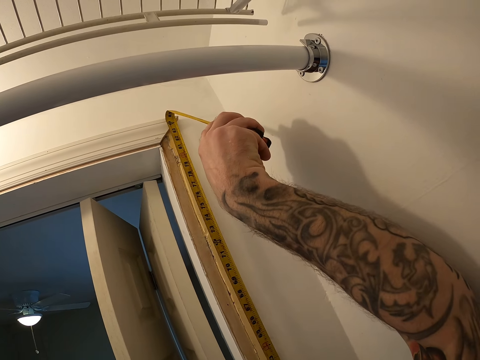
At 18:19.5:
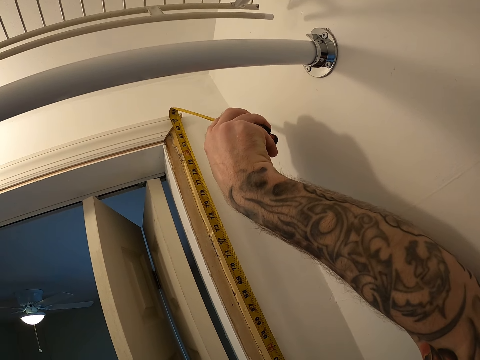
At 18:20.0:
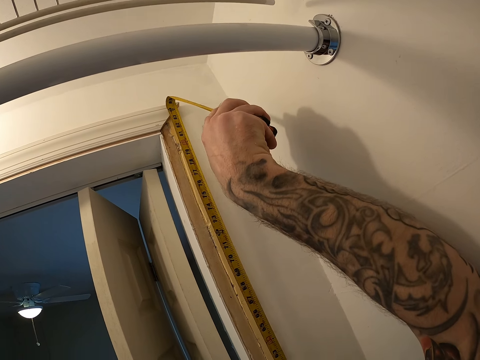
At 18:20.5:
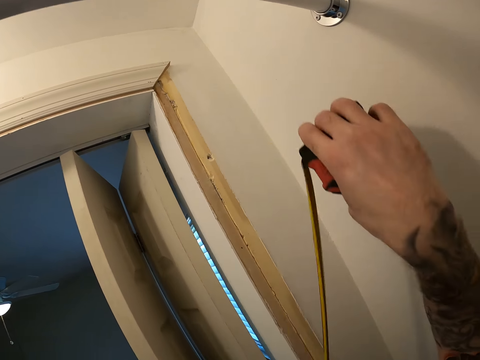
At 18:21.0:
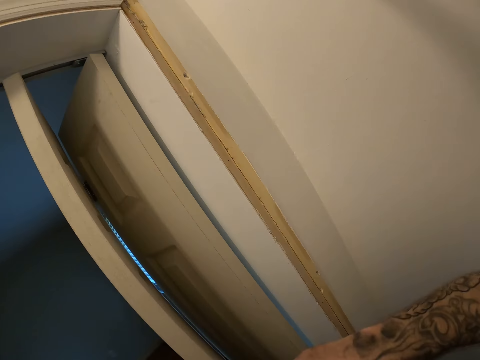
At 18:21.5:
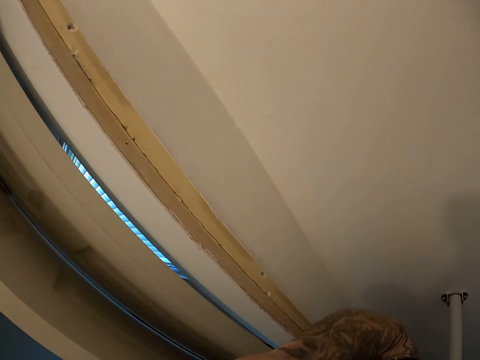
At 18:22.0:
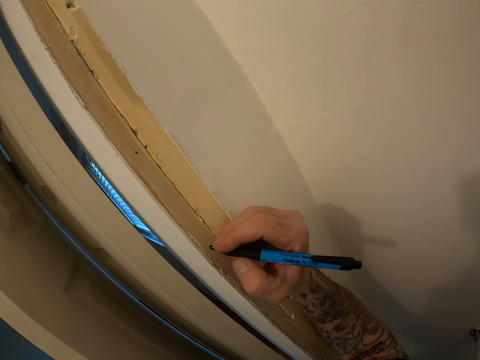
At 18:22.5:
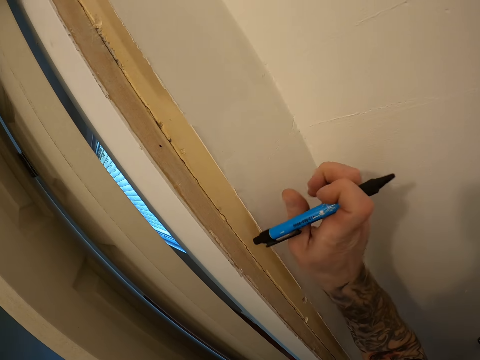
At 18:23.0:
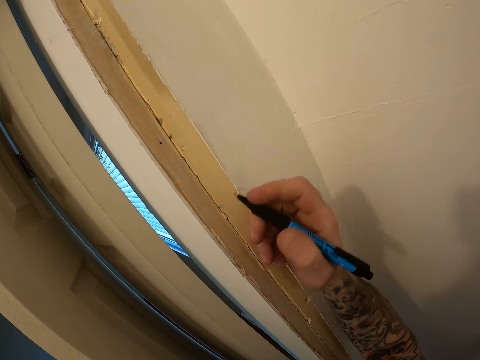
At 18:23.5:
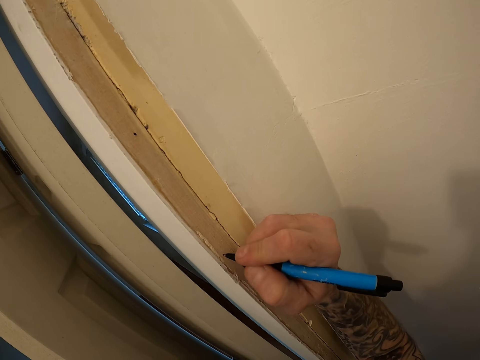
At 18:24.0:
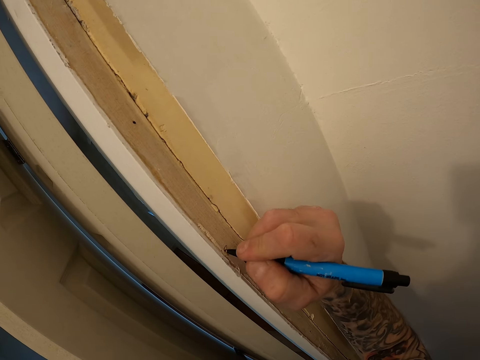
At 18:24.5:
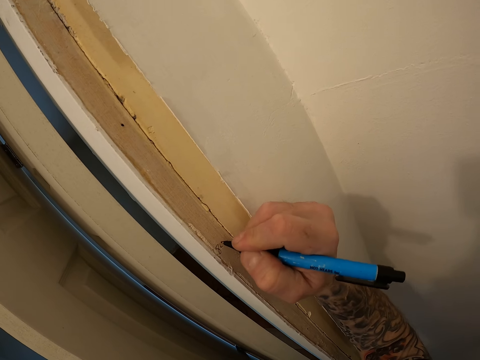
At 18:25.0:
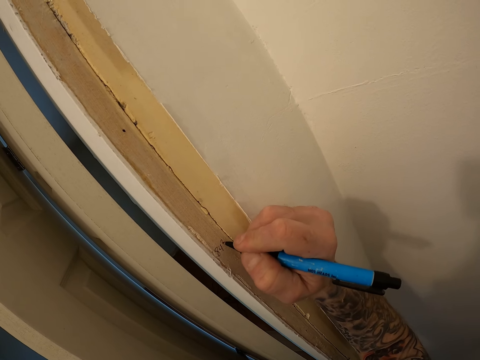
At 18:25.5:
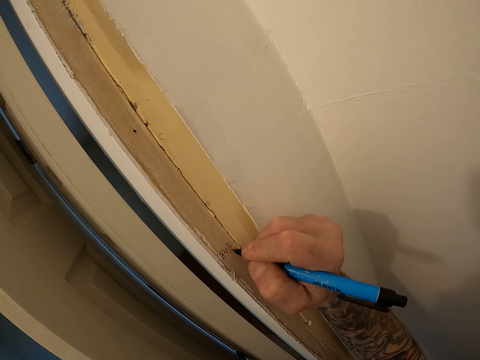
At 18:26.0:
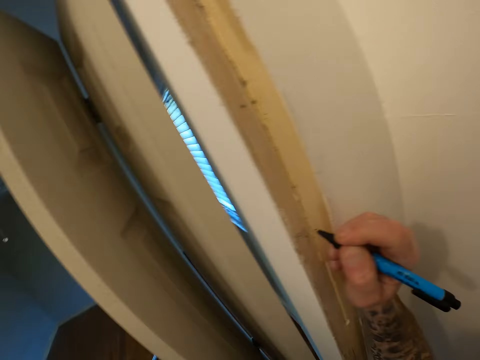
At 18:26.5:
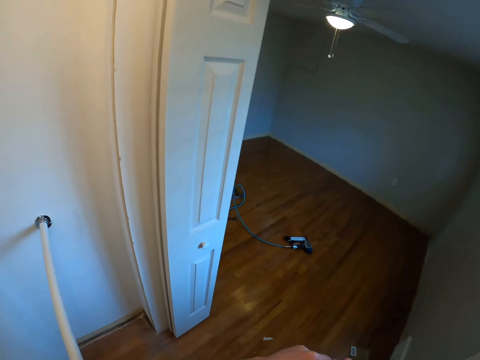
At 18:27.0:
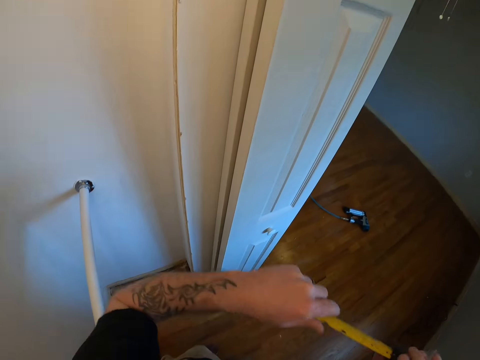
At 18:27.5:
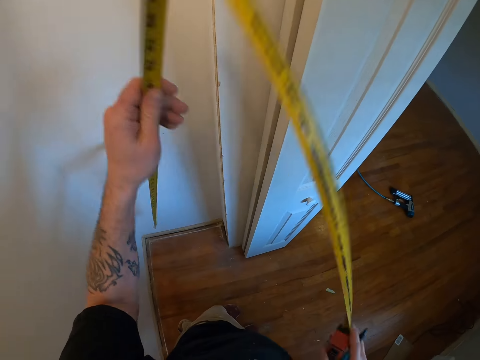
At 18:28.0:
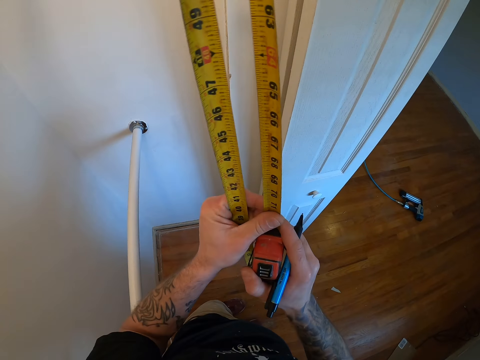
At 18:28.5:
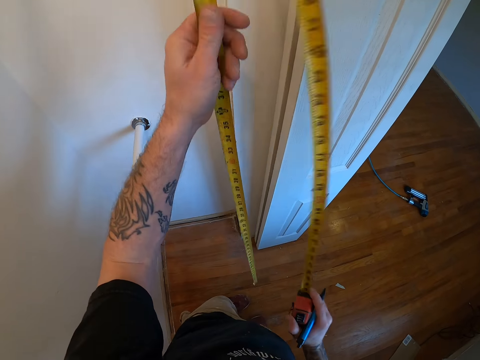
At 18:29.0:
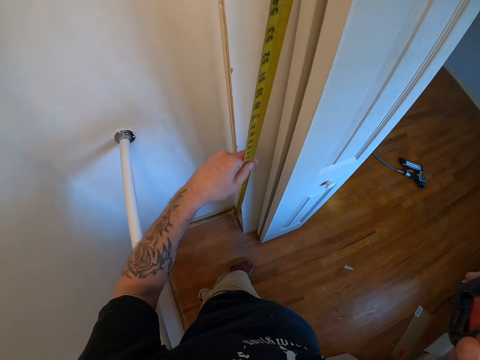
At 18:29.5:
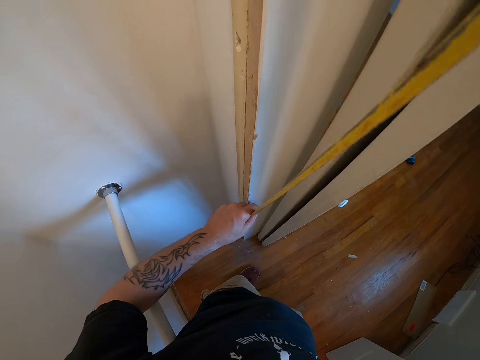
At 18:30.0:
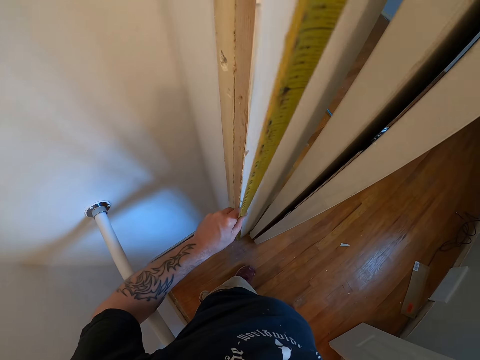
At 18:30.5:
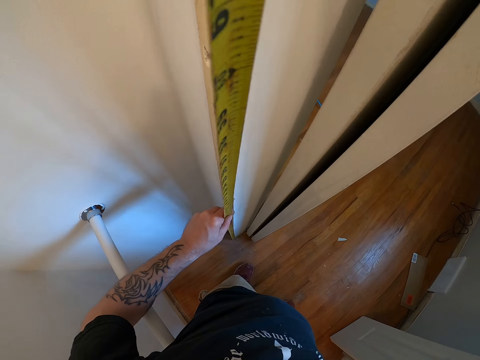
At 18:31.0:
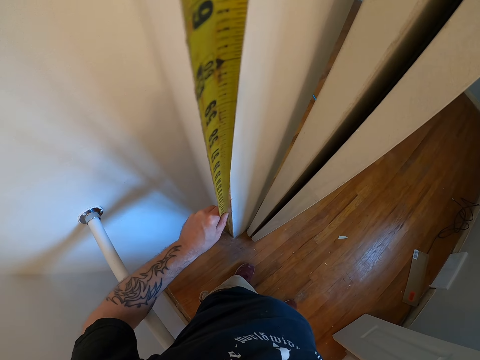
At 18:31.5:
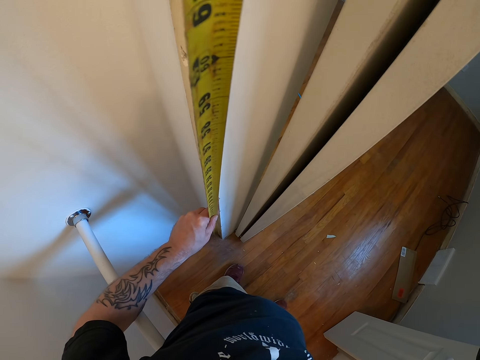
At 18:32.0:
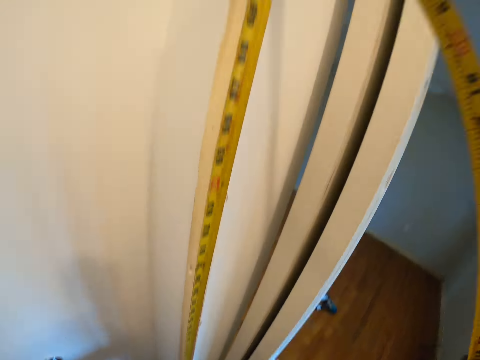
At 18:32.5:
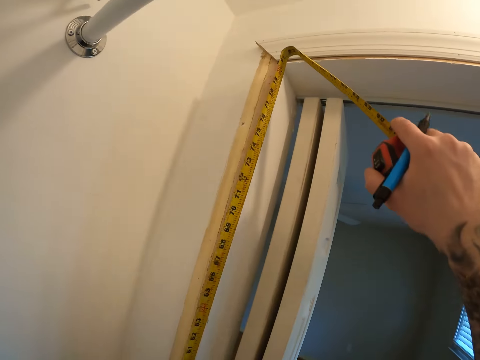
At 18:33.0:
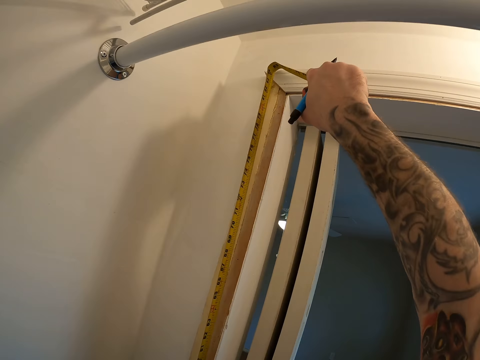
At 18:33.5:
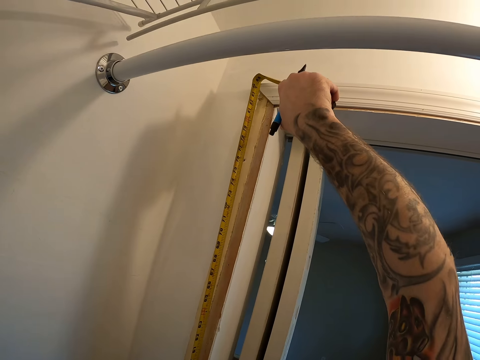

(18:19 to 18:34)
The camera wearer writes the measurements on the door frame with the pen. They measure another door frame area with the tape measure.

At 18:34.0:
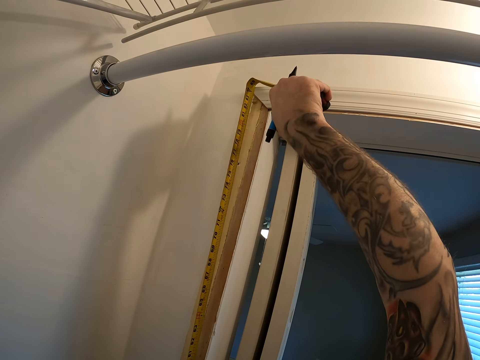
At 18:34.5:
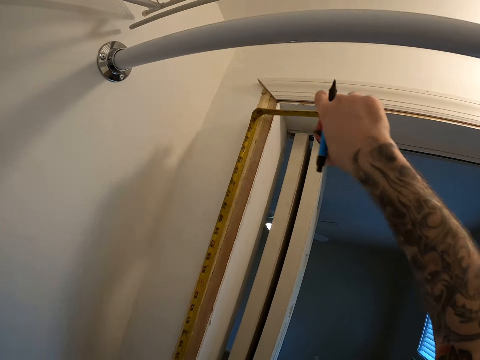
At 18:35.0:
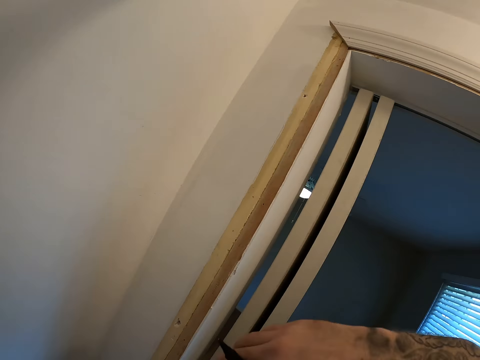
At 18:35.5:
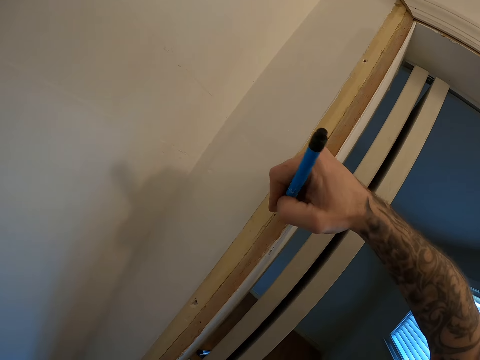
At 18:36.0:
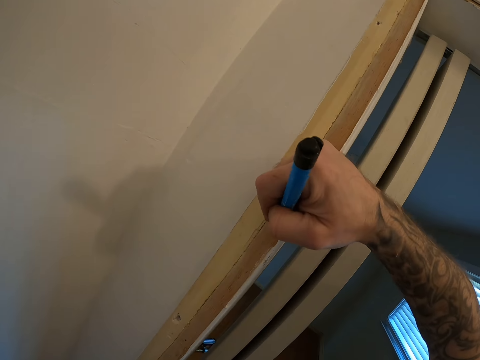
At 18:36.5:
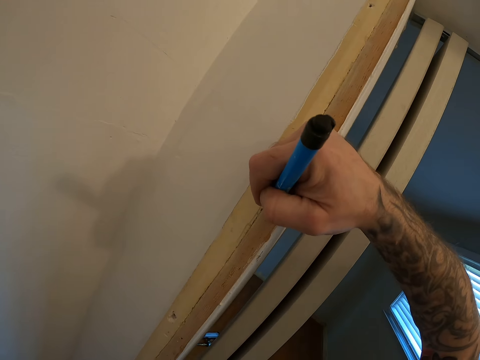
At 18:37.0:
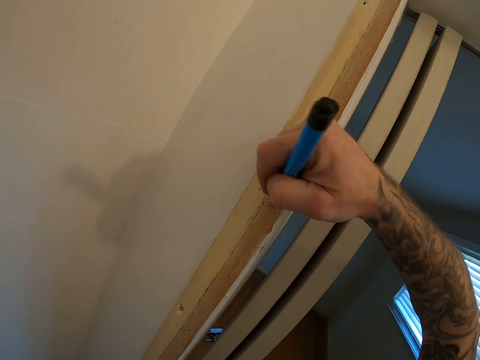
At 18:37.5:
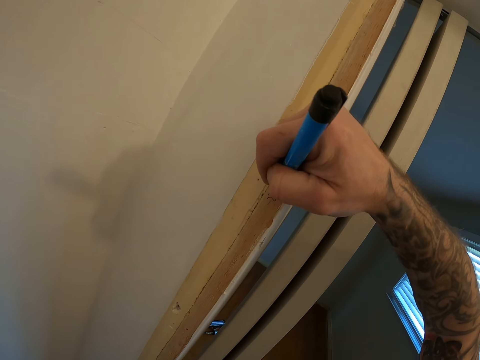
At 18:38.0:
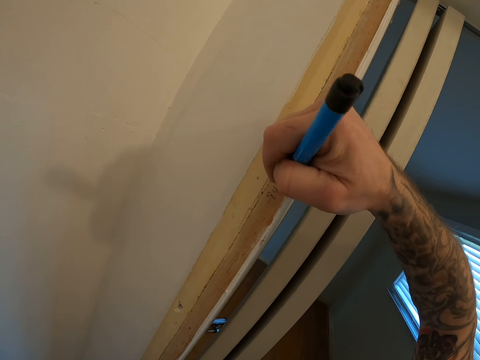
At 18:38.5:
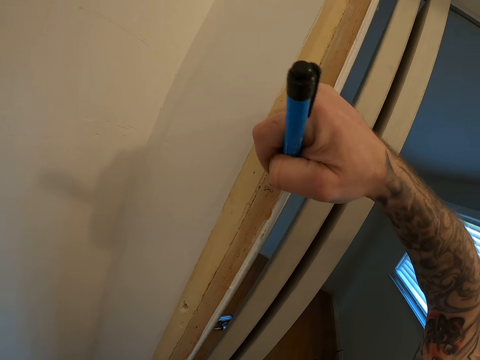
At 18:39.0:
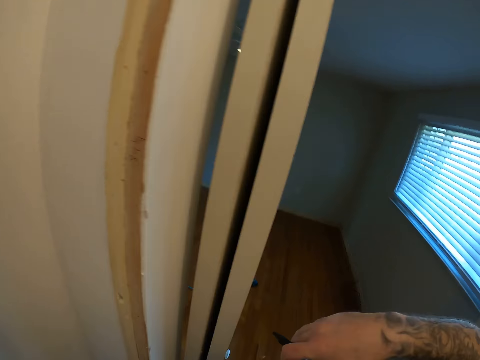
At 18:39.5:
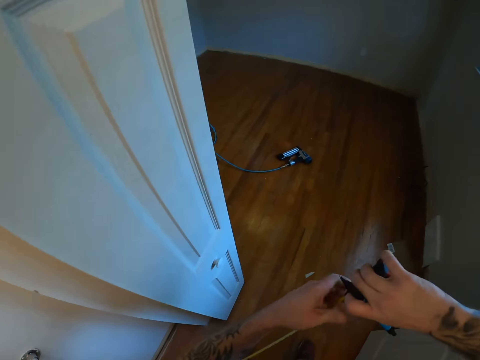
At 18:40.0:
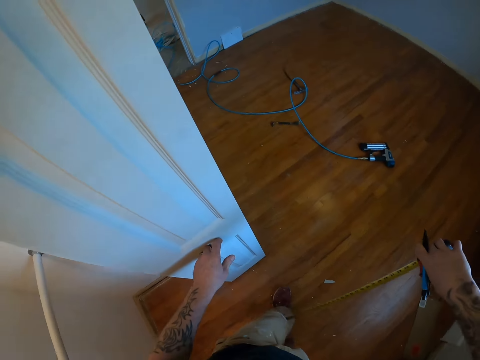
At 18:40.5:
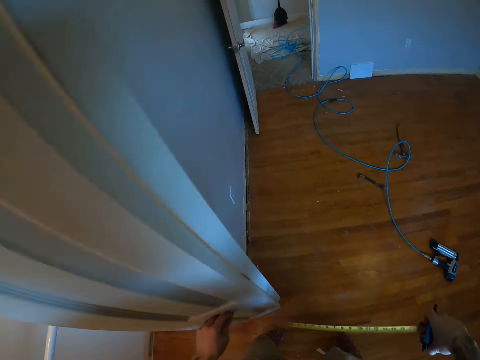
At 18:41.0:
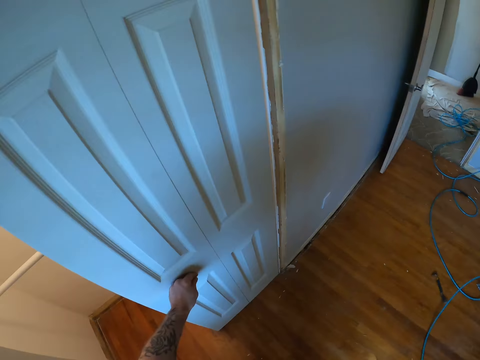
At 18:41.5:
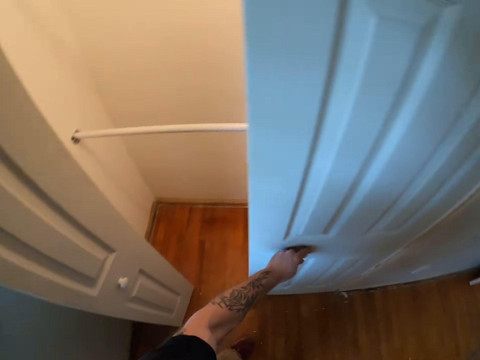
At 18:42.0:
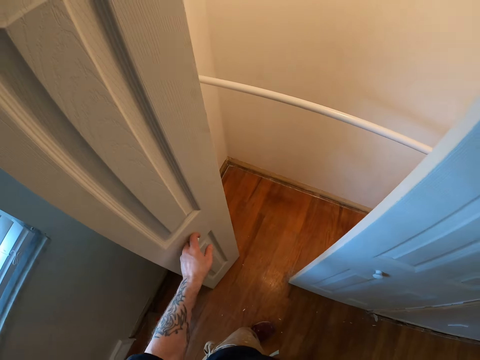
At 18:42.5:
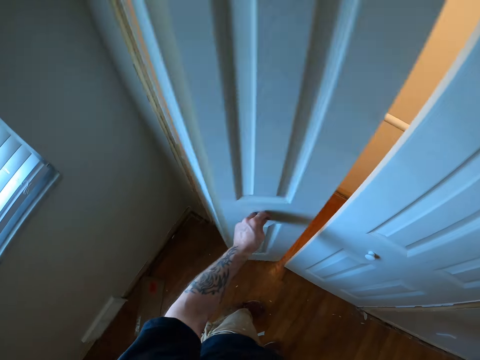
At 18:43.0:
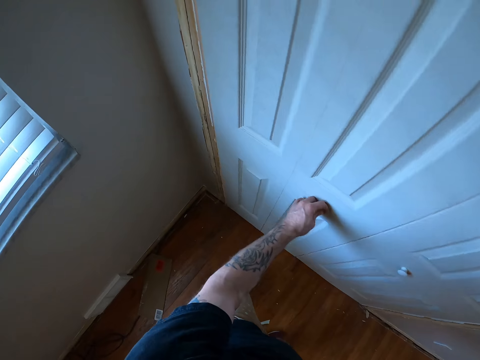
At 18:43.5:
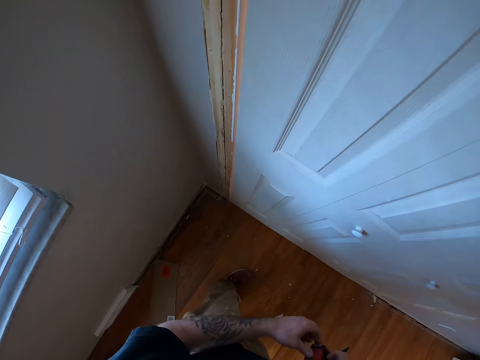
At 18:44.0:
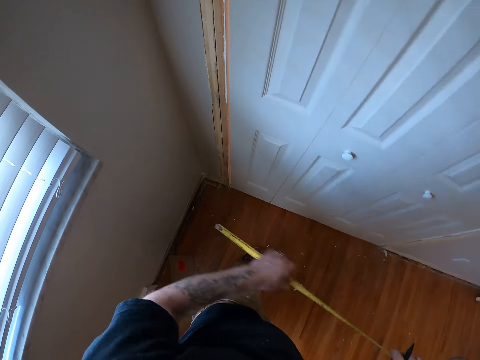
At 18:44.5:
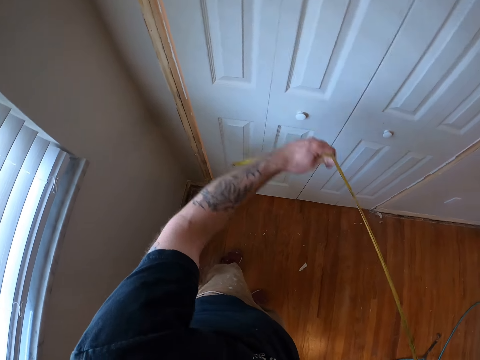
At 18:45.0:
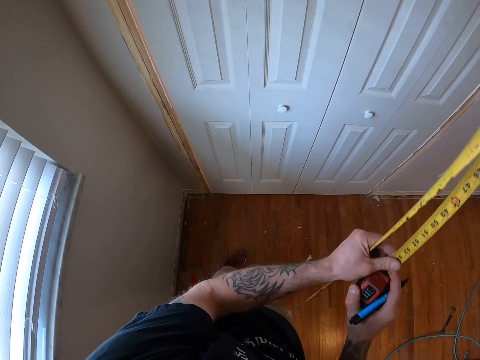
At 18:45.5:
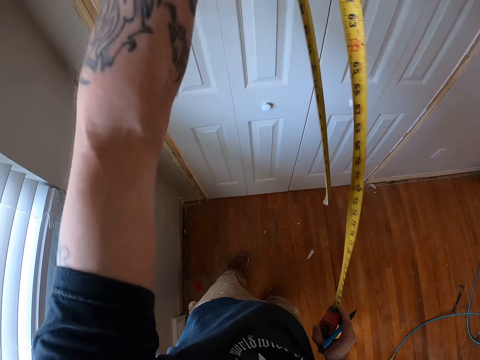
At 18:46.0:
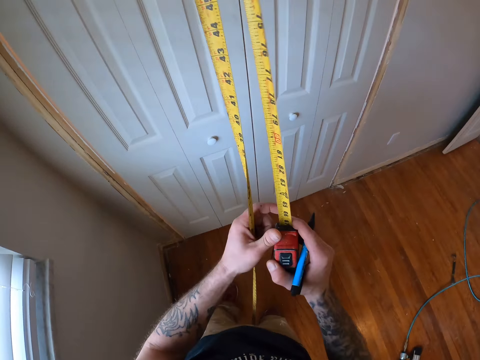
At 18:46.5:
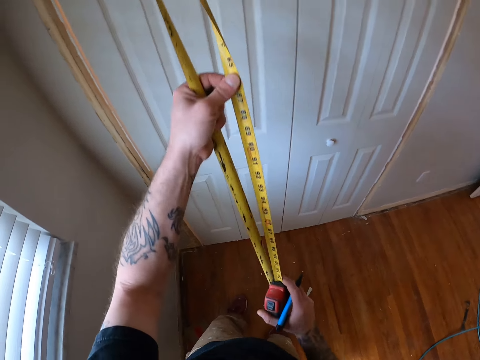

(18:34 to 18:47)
The camera wearer writes the measurements on the door frame with the pen. They walk on the floor, close the door, and stand on the floor.
